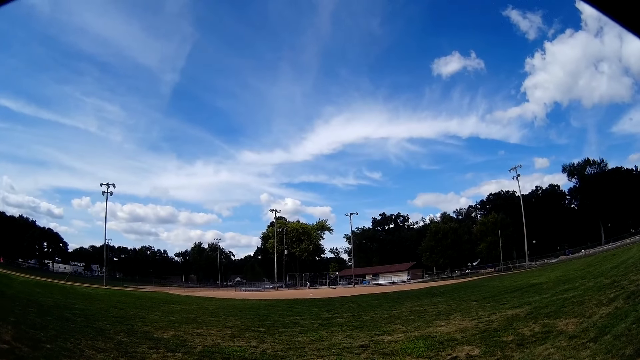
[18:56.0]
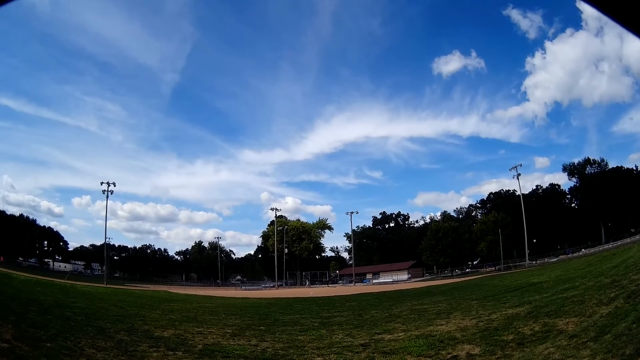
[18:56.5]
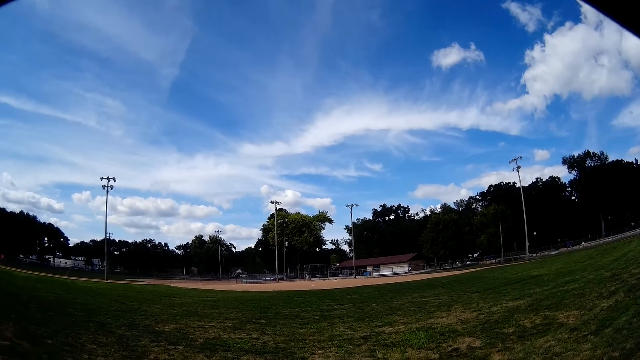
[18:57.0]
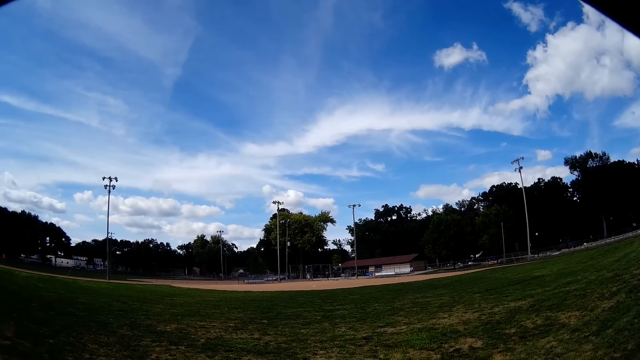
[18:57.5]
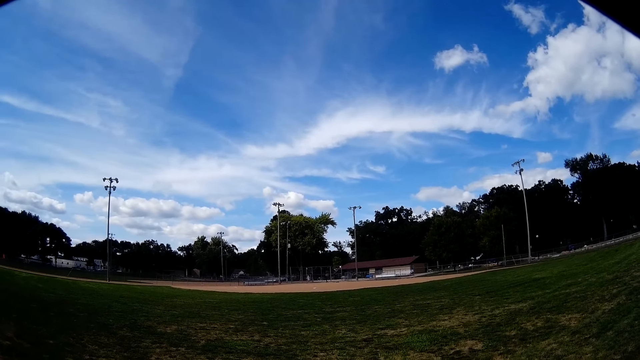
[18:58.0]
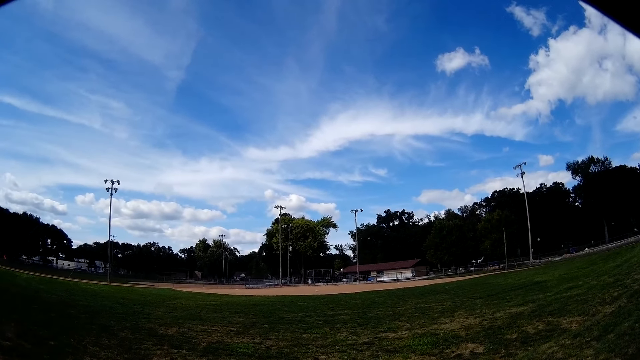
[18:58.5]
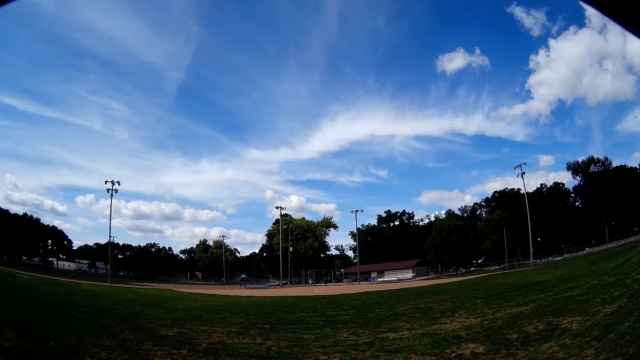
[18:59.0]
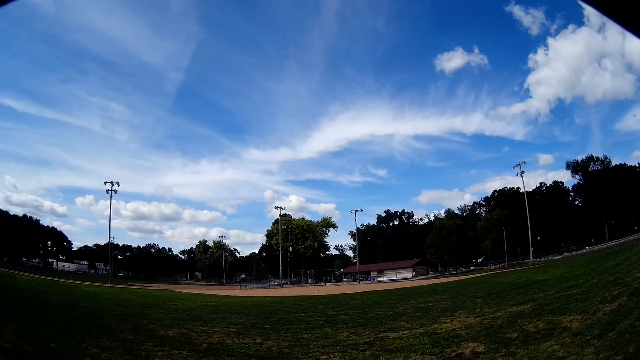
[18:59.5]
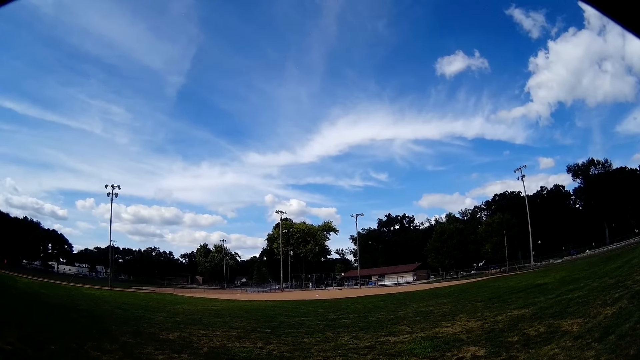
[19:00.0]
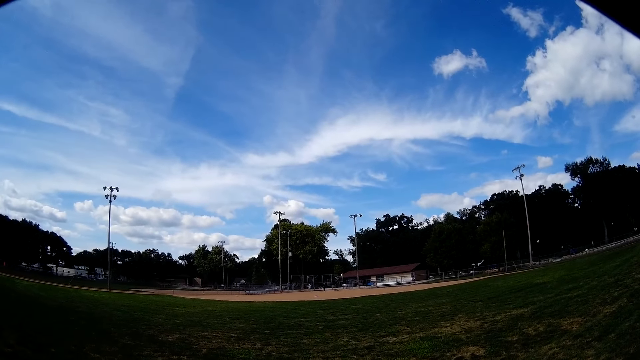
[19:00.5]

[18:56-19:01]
The man and the other man walk around the field.

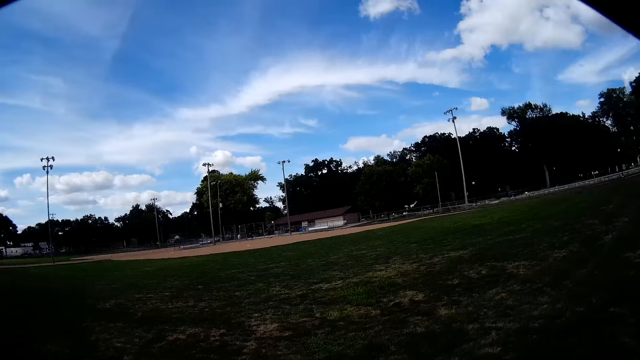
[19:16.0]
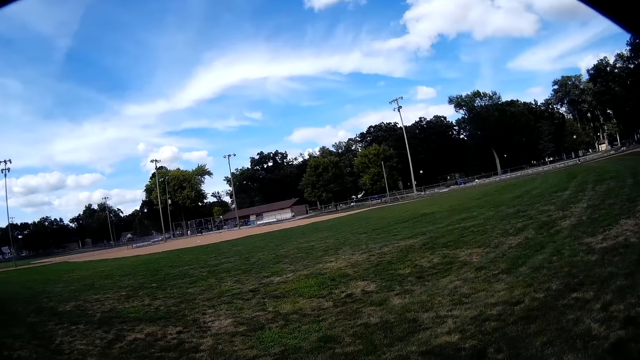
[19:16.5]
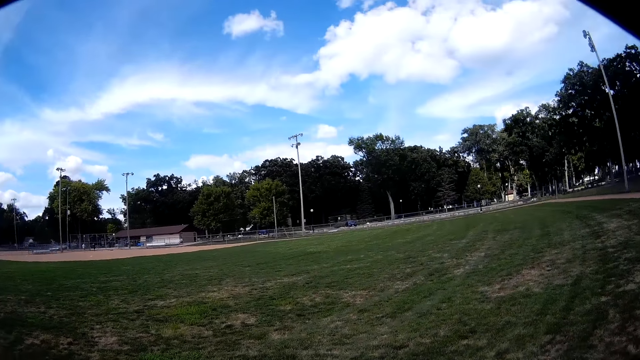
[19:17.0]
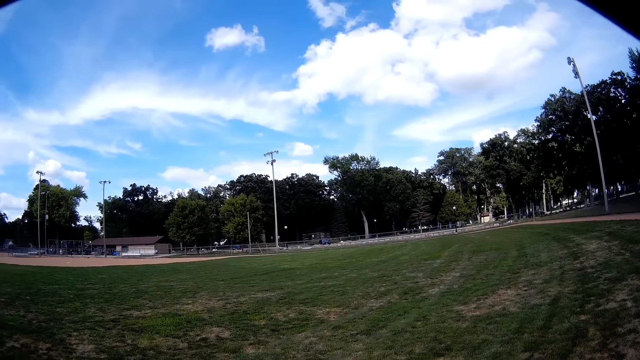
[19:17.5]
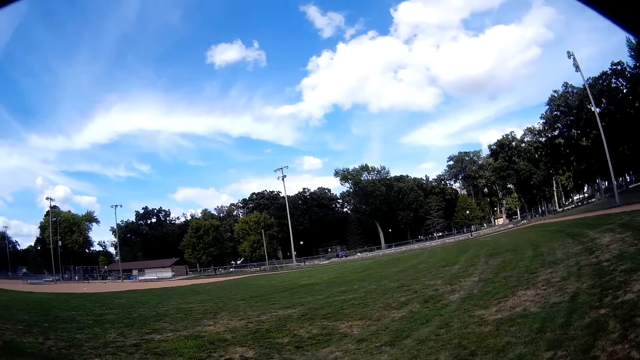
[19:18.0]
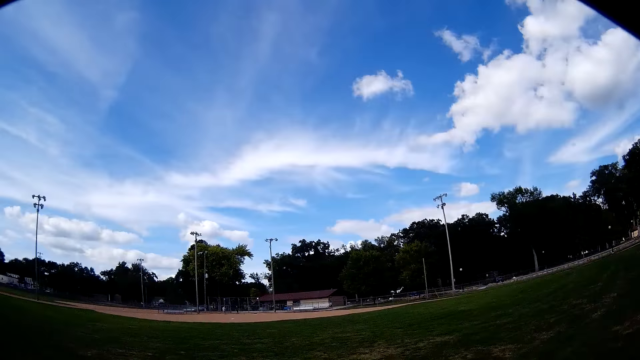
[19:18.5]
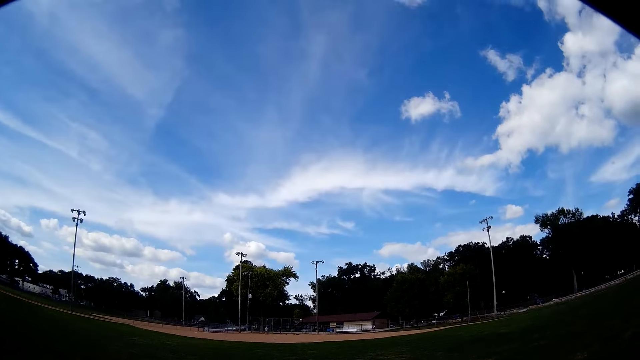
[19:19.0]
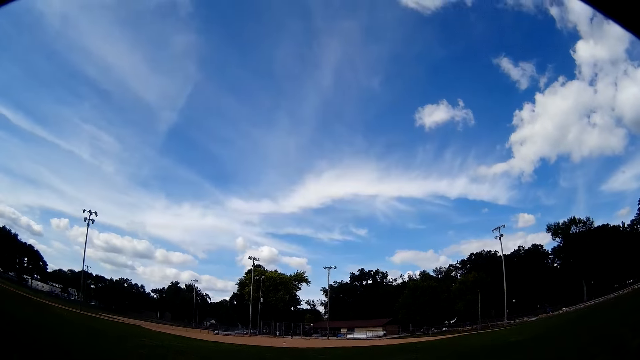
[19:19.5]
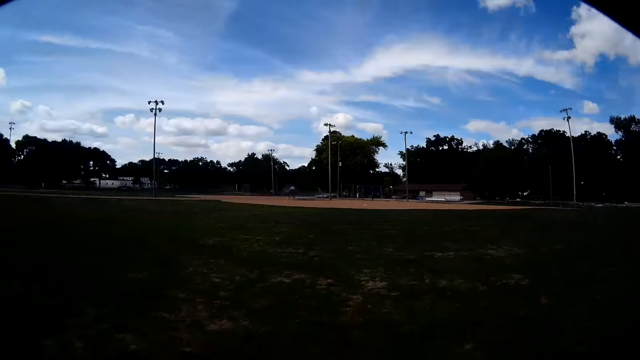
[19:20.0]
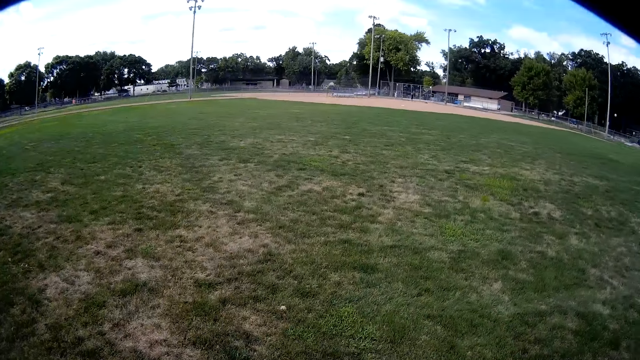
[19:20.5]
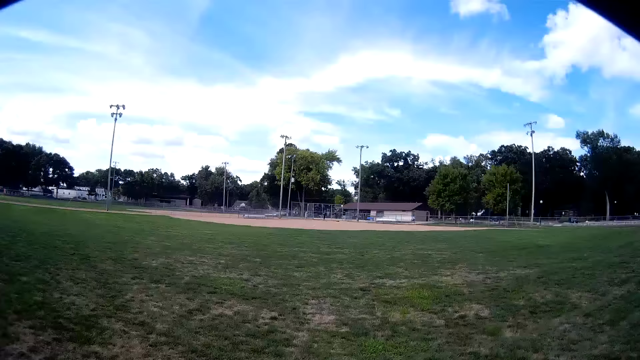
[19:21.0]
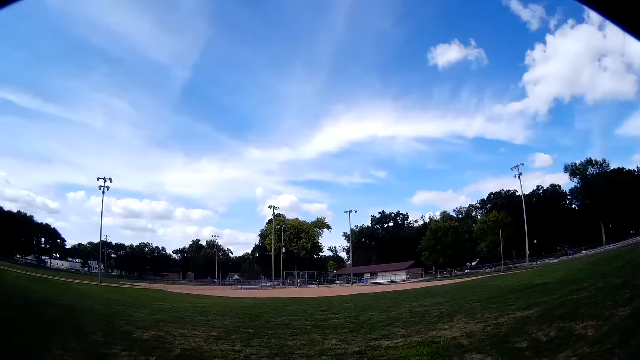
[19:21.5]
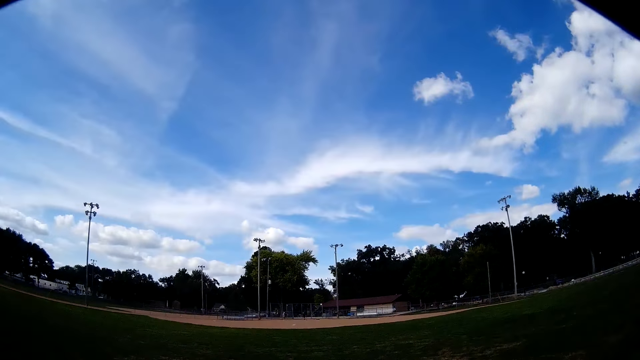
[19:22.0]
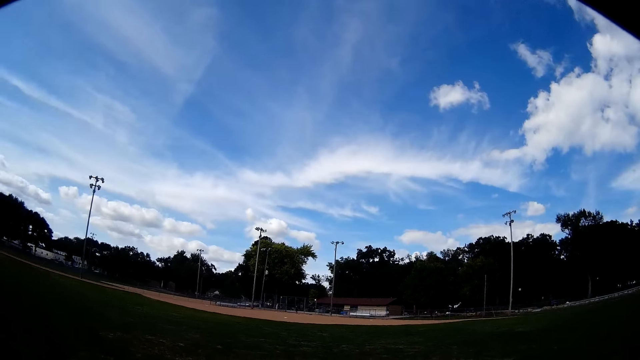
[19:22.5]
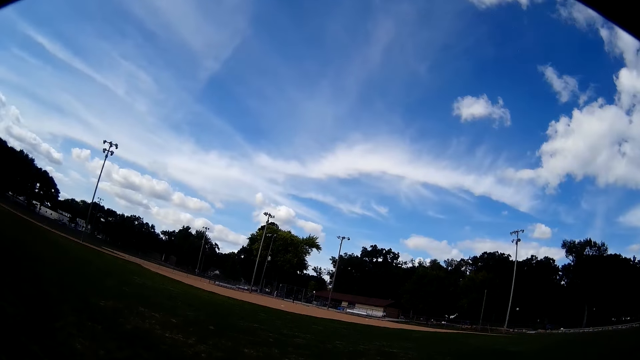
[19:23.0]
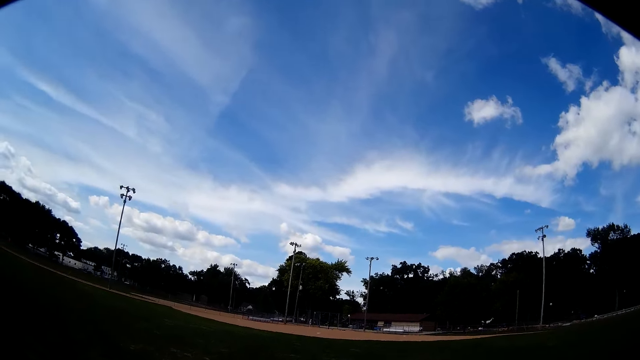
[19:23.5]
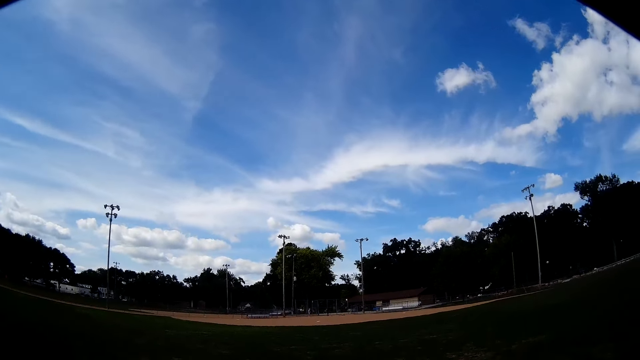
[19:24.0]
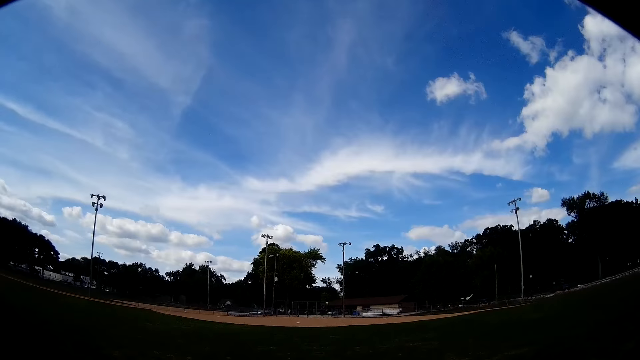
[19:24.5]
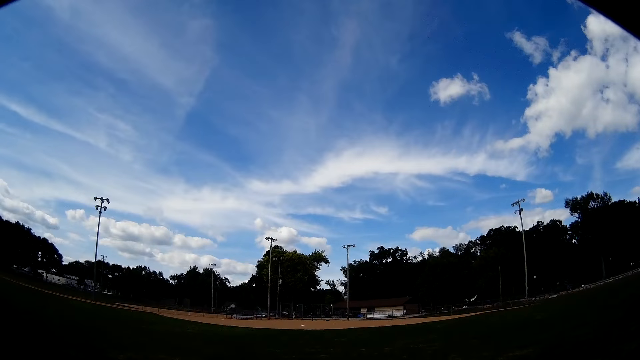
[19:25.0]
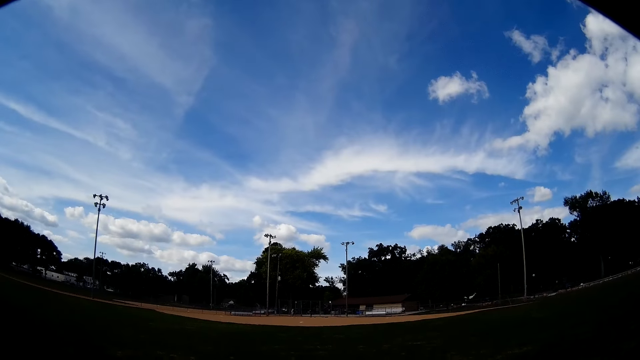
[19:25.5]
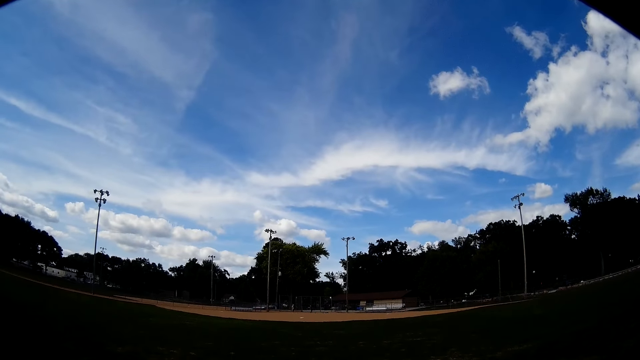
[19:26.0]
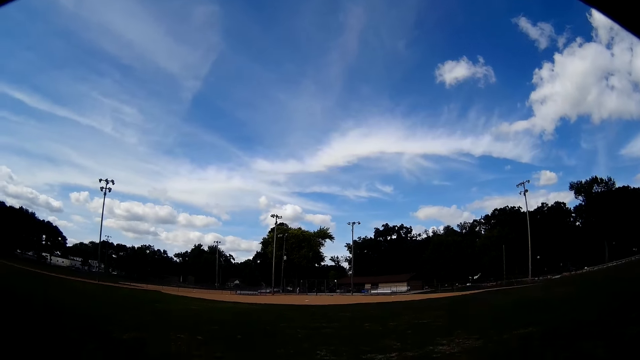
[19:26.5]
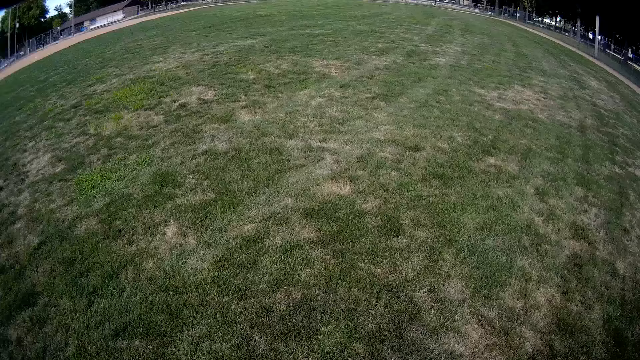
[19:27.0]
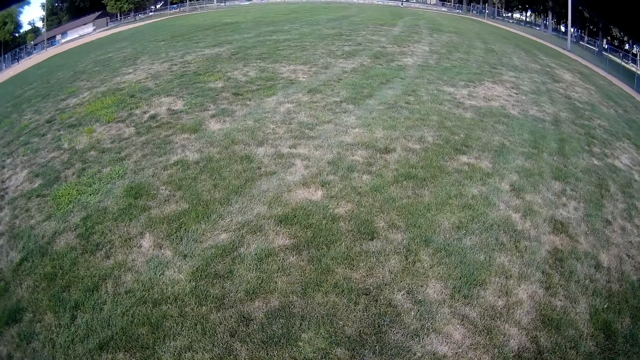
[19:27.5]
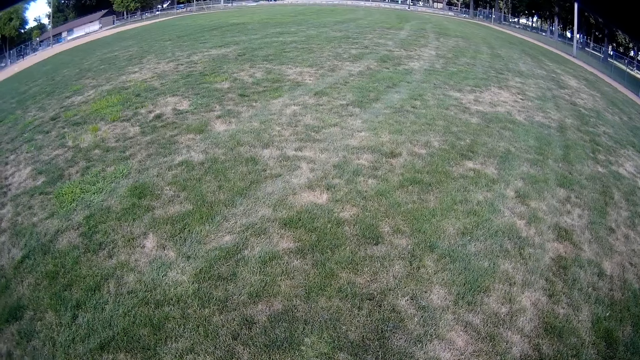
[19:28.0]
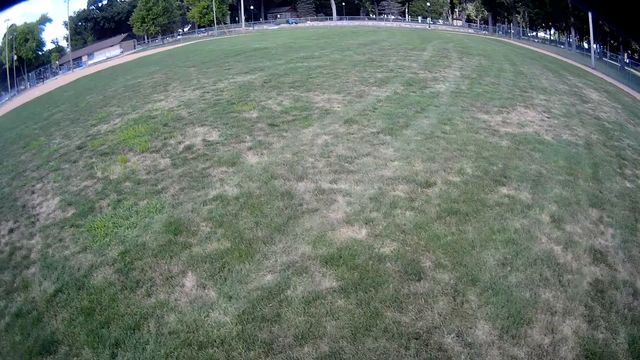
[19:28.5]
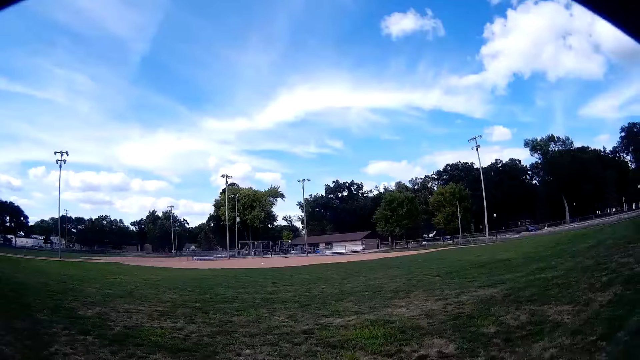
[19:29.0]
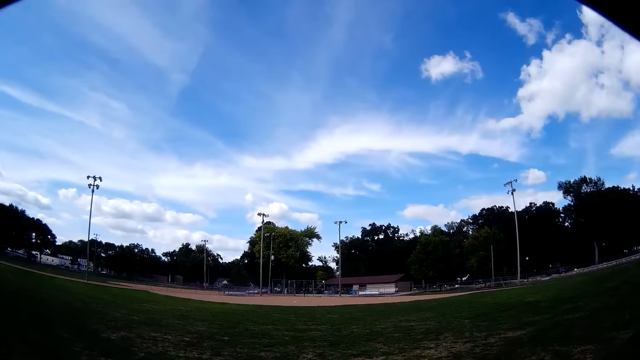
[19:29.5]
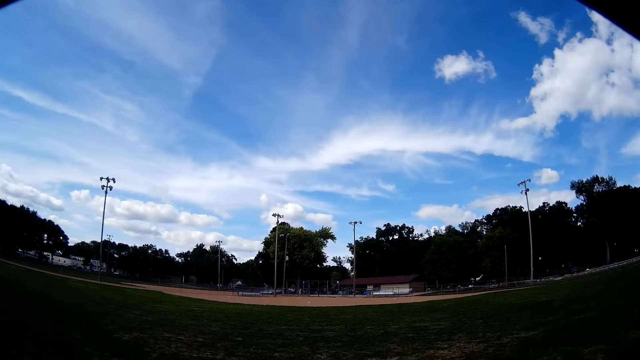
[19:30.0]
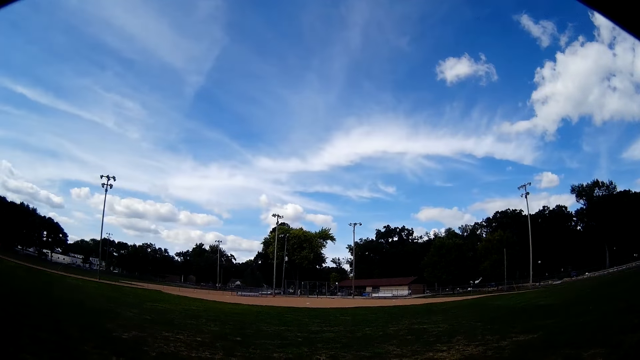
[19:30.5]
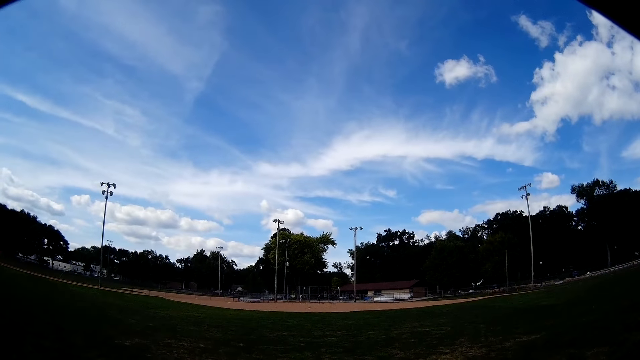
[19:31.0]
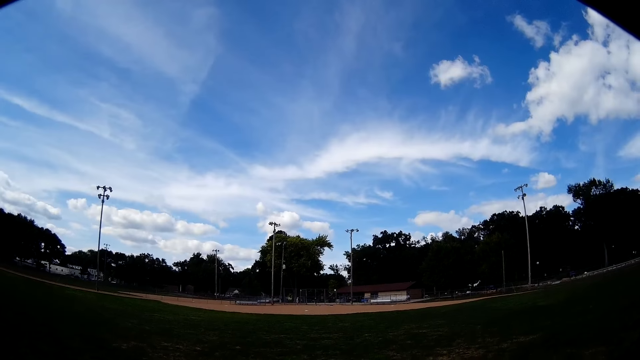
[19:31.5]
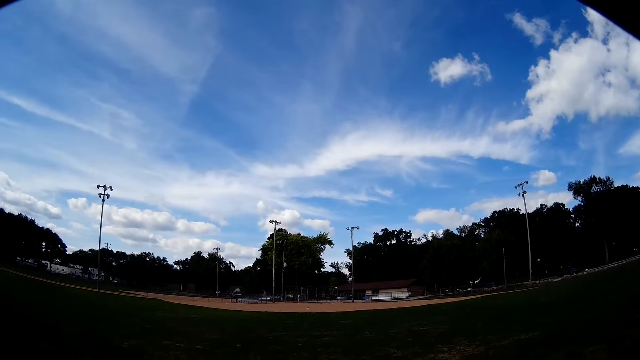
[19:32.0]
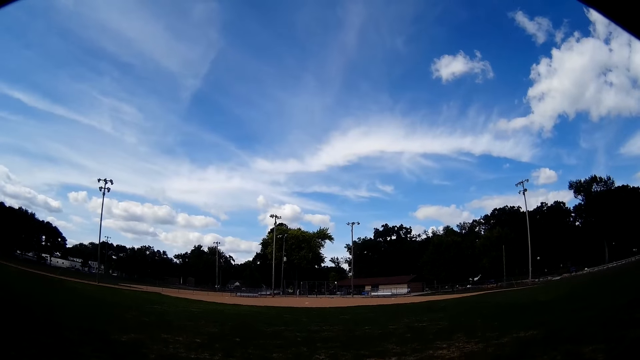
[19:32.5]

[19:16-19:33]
The camera wearer looks around the field. They look at the man and the other man. They look around the field.
